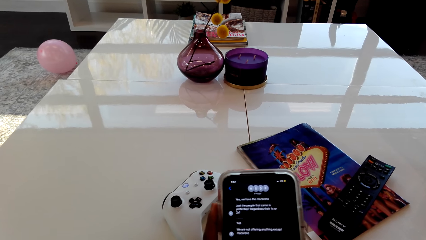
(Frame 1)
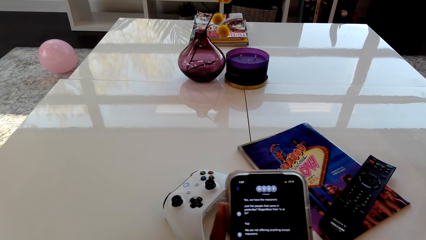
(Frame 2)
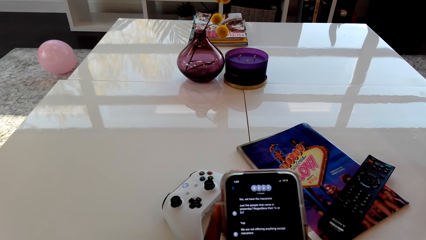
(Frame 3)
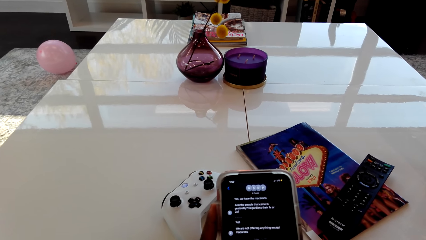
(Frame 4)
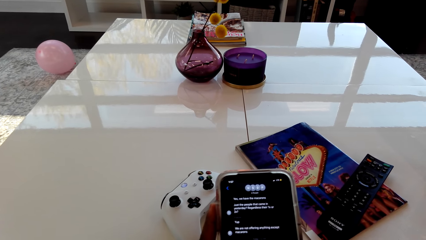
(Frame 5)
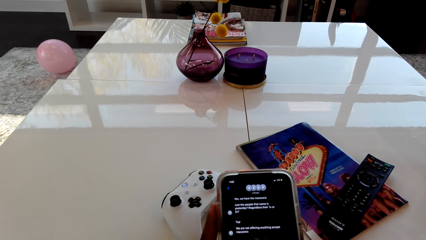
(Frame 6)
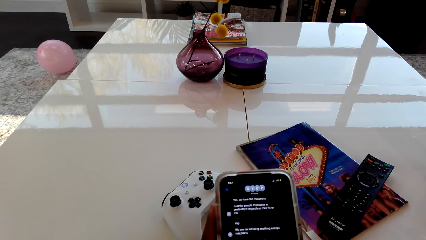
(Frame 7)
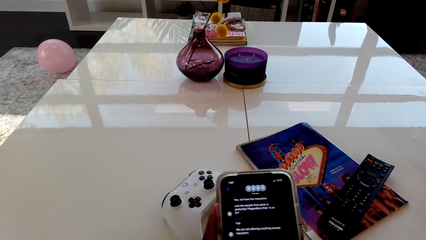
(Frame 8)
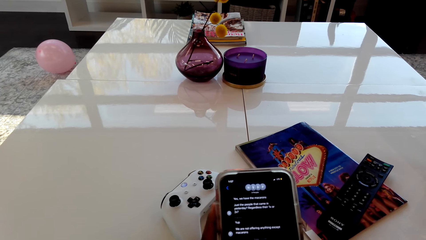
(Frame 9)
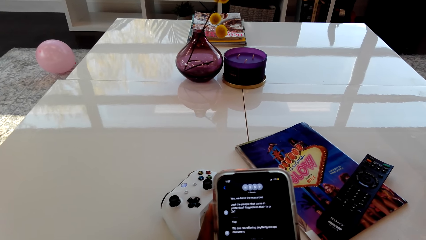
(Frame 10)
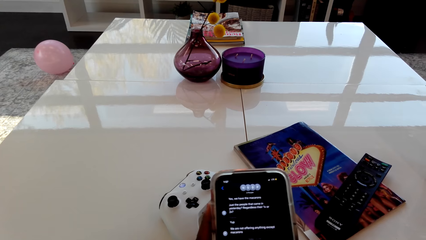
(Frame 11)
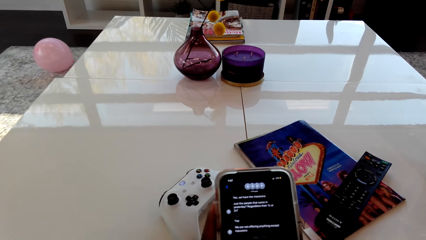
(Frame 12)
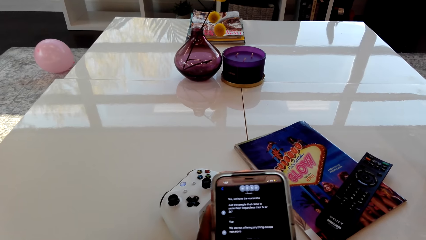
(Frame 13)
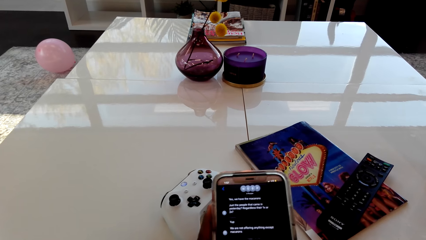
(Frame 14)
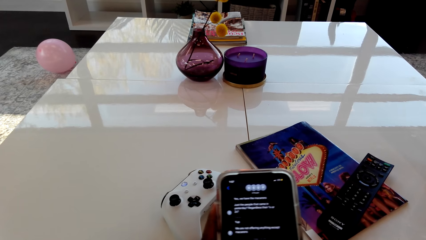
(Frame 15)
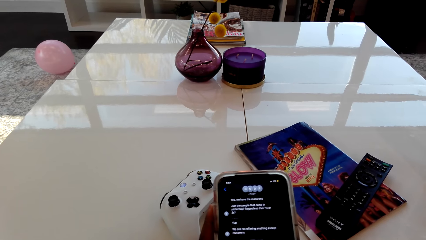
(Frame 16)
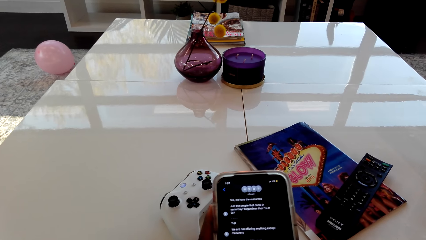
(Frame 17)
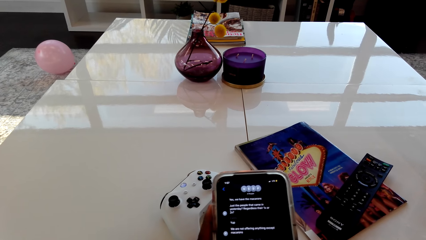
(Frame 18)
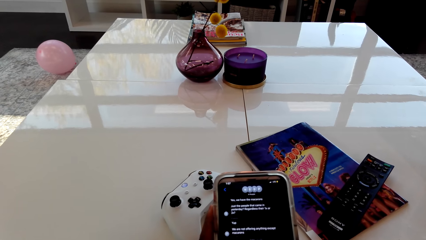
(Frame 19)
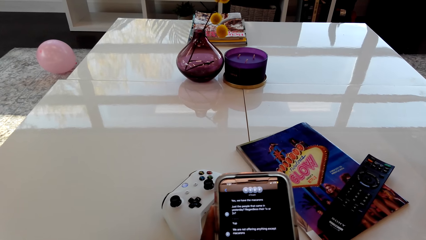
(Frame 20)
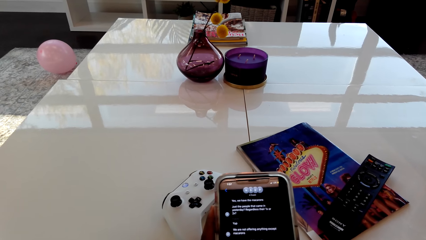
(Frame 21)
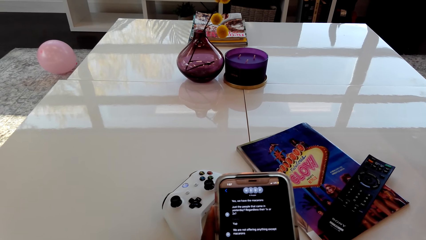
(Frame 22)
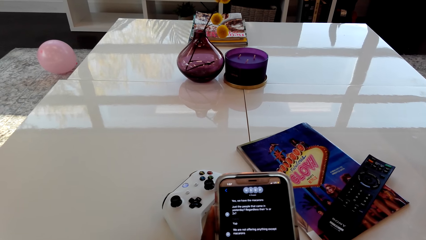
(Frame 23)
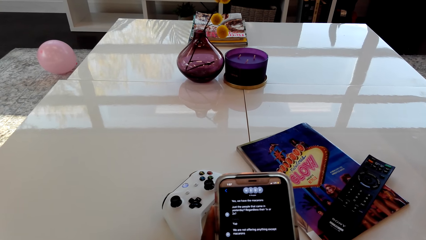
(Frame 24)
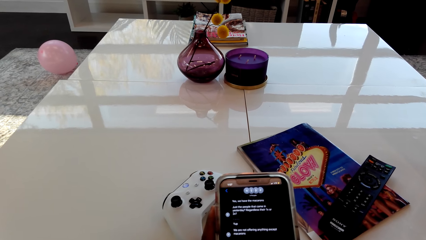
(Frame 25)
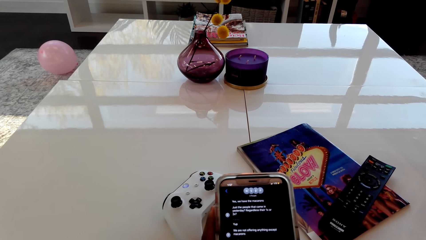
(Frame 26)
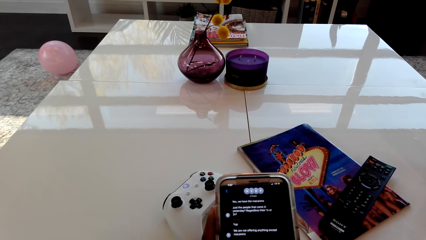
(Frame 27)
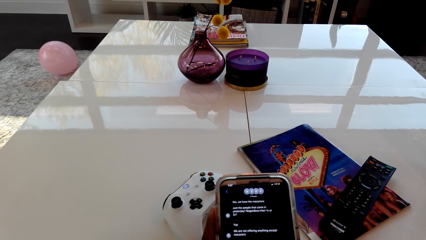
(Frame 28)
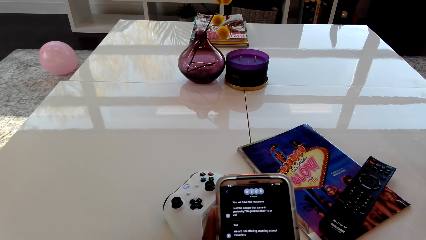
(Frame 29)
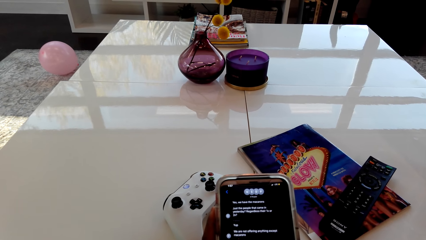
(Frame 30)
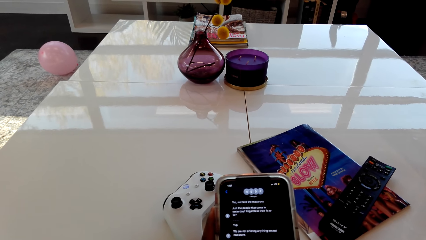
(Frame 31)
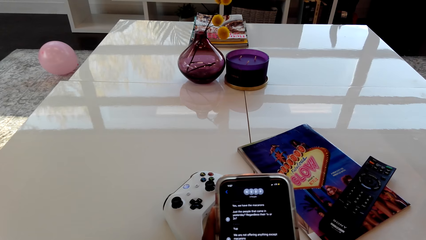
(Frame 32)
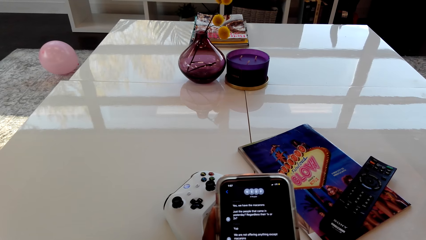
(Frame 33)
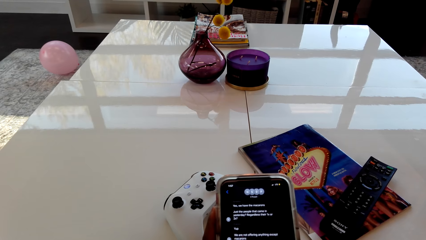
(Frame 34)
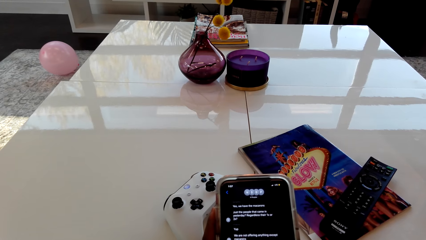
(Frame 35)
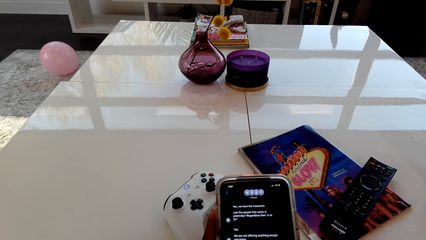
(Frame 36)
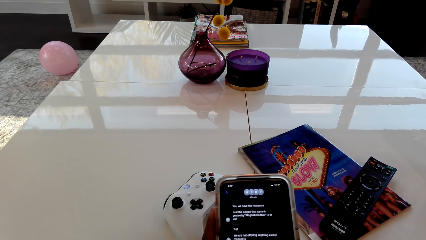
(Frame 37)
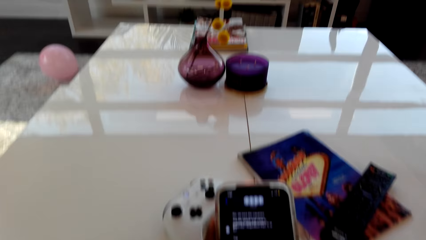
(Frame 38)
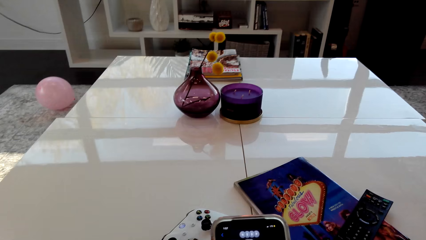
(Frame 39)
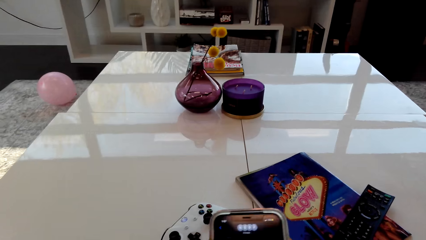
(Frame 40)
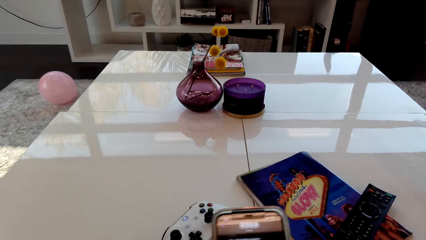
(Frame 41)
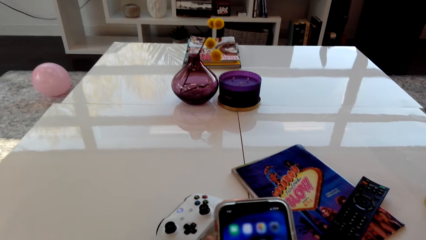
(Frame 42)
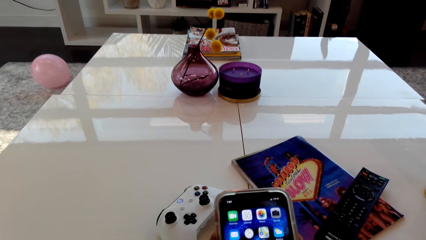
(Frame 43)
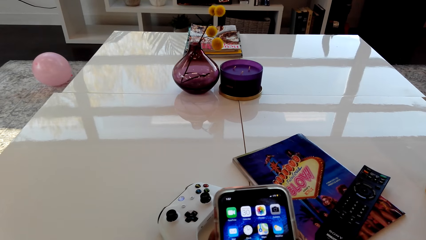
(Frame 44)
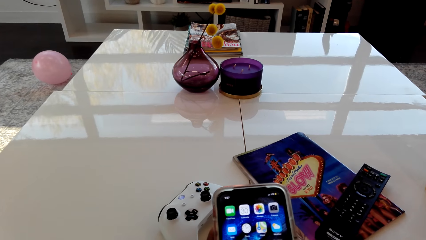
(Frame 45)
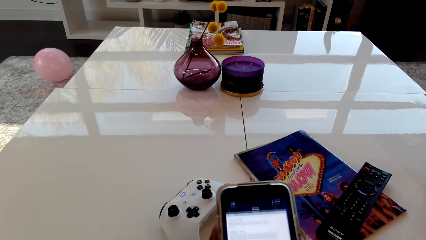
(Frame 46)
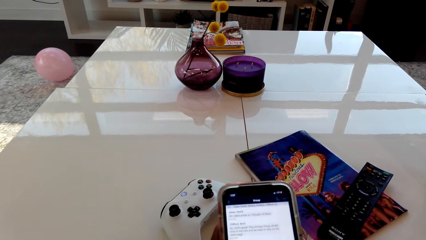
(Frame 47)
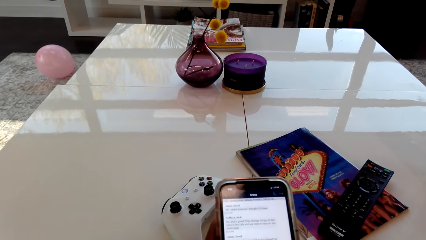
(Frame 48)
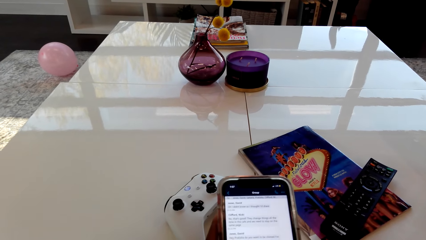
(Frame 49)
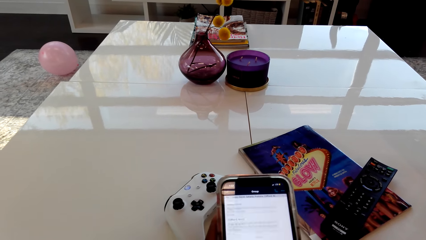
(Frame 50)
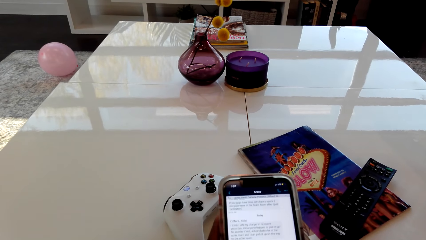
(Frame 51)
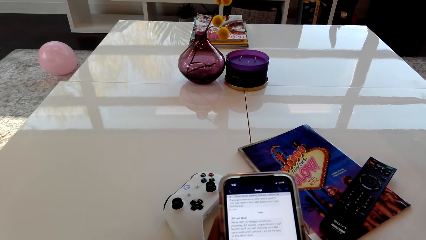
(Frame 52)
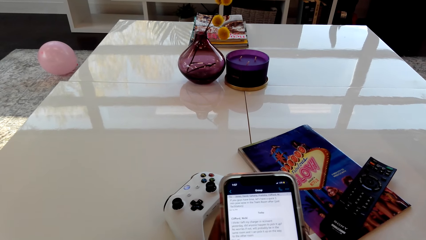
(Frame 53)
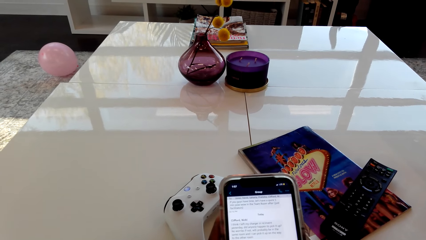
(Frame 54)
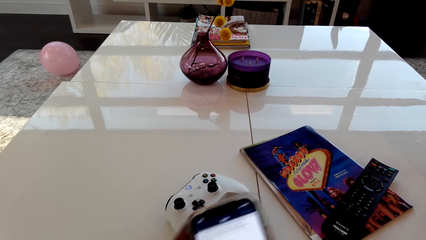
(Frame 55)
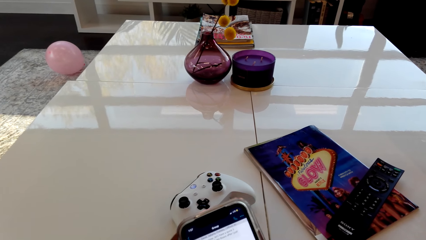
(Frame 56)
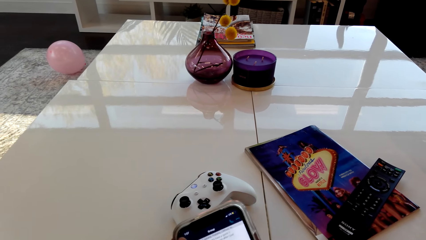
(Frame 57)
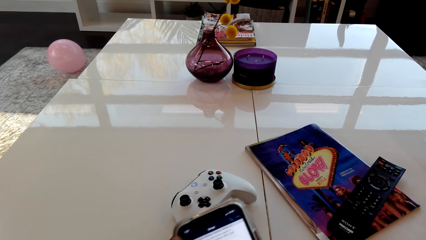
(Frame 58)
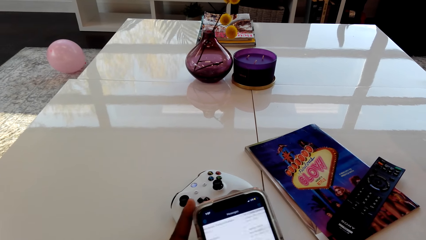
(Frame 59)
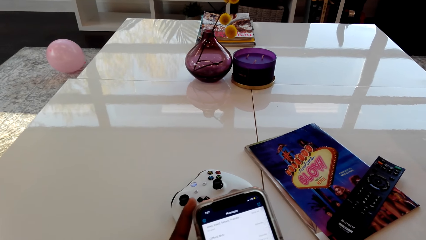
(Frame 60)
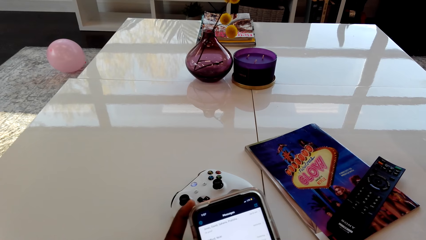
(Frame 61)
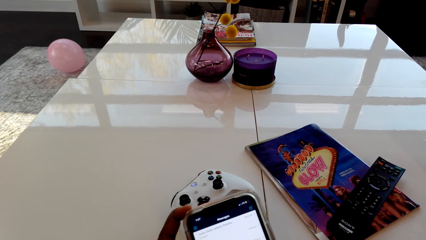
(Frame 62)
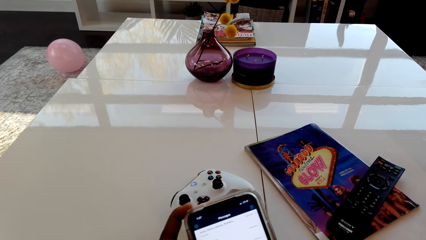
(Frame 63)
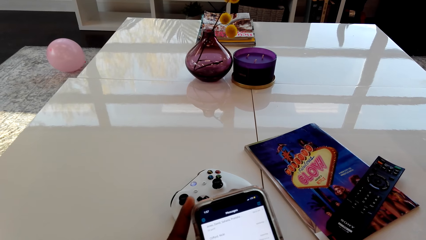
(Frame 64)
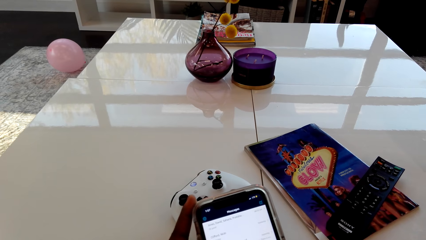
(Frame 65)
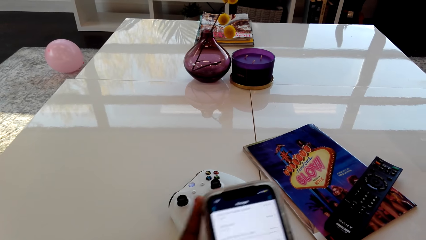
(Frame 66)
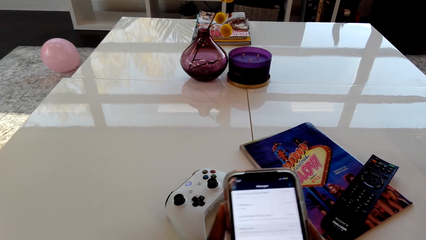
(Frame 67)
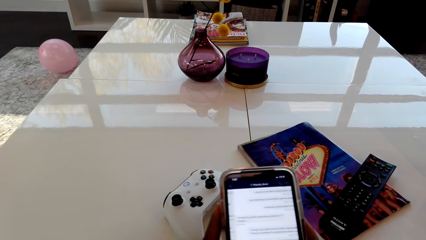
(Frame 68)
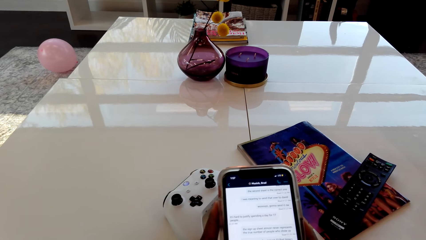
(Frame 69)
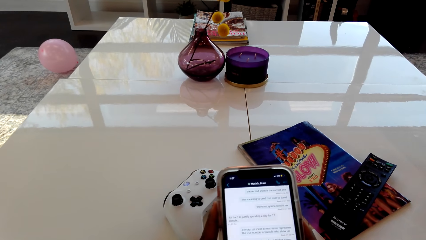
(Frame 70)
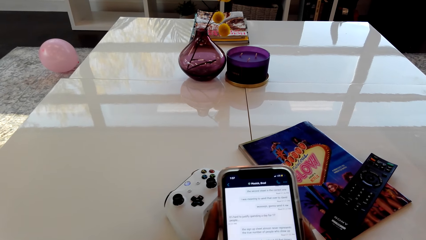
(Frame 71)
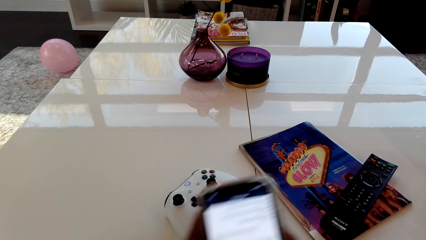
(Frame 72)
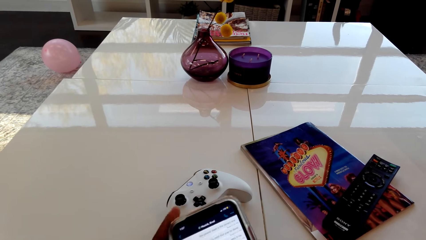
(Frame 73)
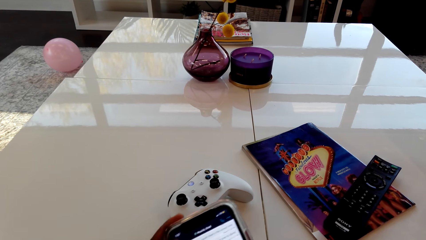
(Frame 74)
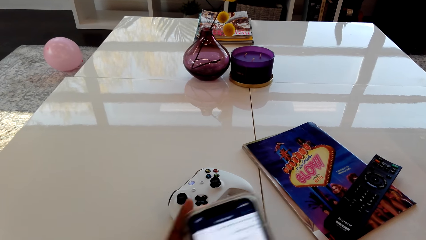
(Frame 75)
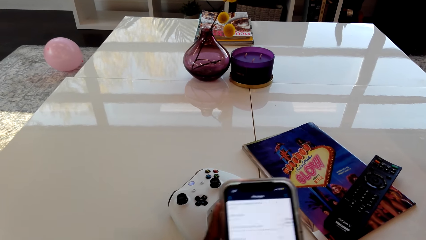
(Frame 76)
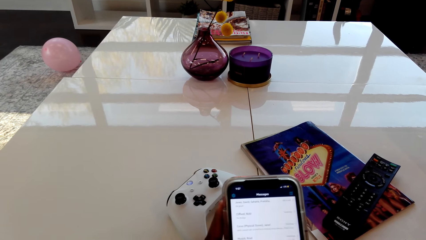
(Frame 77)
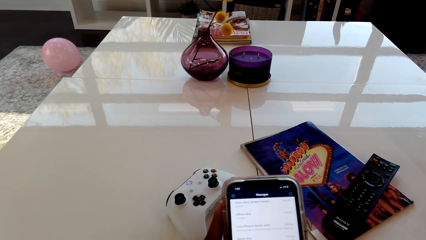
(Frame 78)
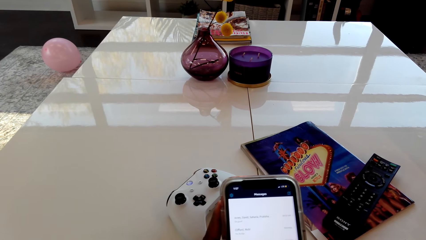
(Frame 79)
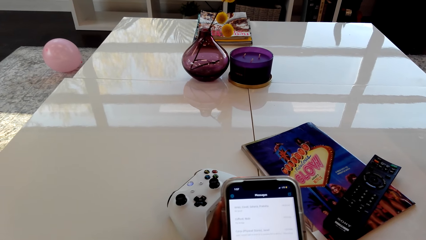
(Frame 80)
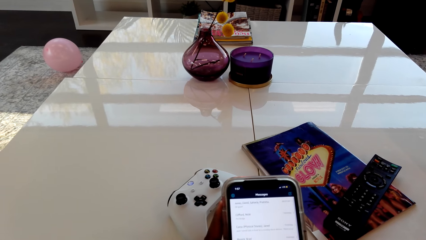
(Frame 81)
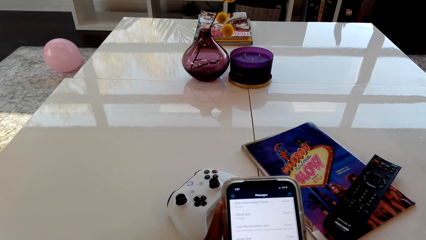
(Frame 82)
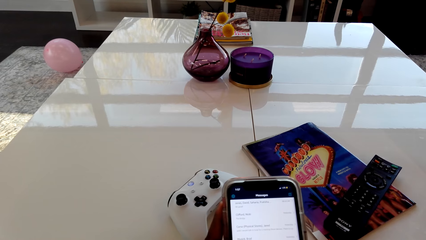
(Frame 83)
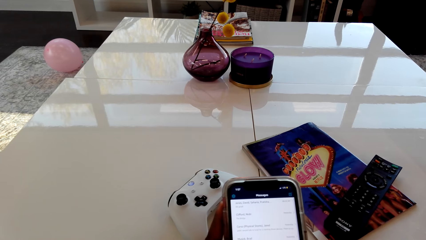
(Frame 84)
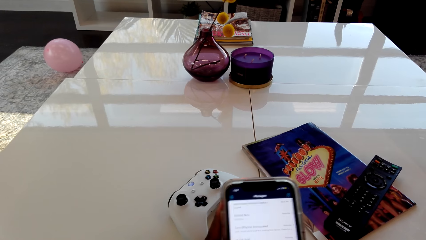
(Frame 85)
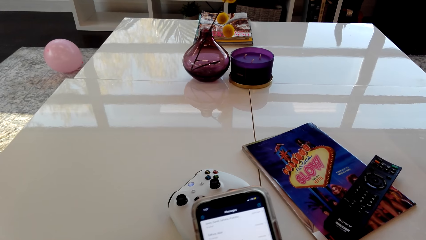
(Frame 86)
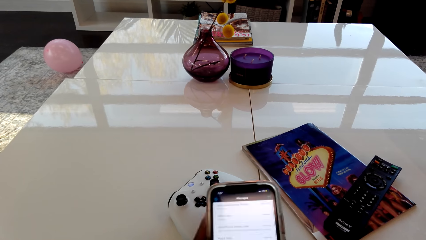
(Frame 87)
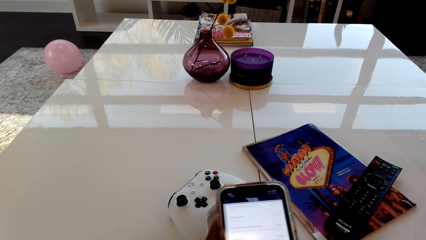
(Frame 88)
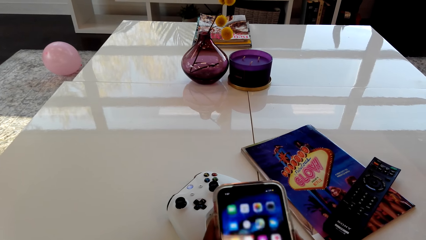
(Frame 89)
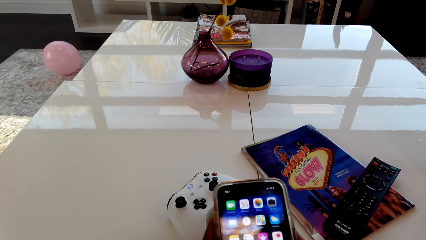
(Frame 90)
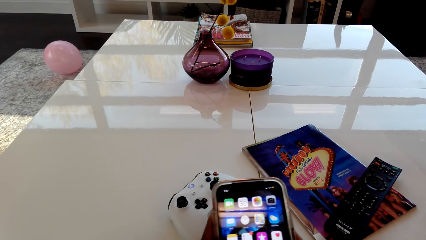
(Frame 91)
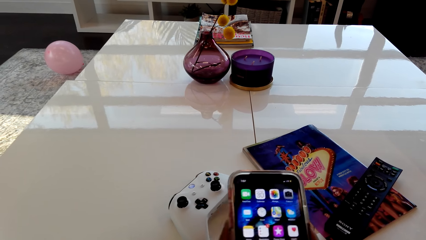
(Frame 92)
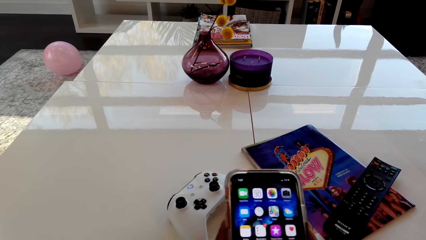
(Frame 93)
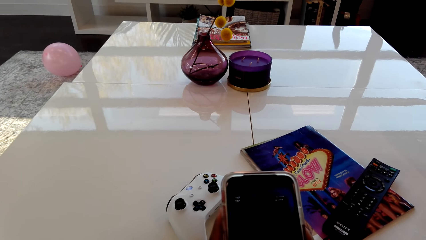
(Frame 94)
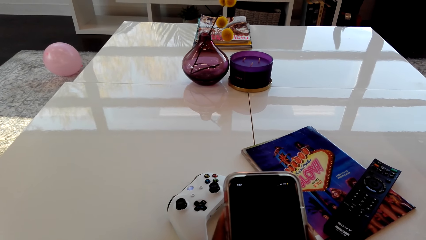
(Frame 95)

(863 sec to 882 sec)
The camera wearer scrolls the phone.
